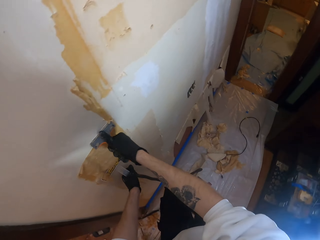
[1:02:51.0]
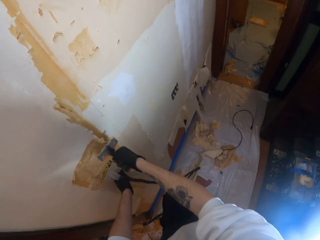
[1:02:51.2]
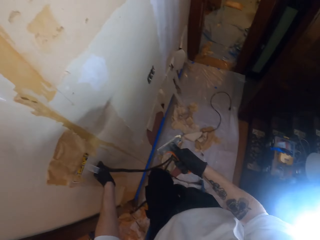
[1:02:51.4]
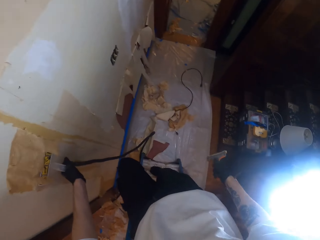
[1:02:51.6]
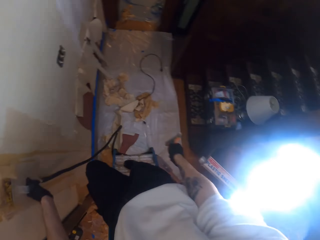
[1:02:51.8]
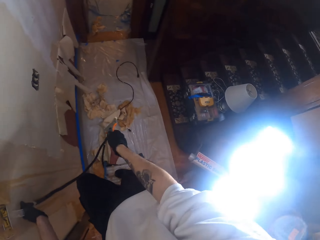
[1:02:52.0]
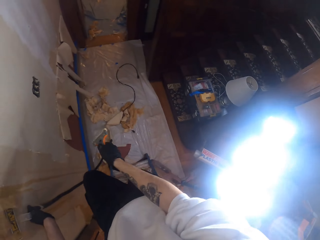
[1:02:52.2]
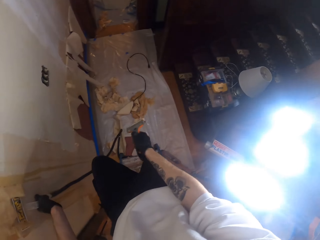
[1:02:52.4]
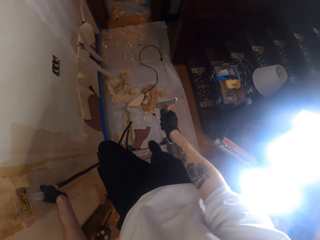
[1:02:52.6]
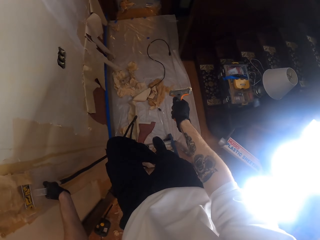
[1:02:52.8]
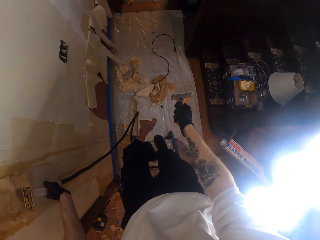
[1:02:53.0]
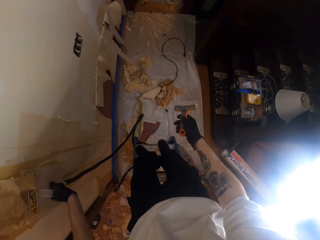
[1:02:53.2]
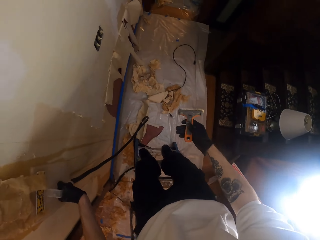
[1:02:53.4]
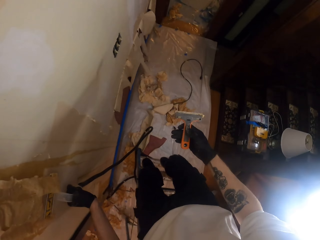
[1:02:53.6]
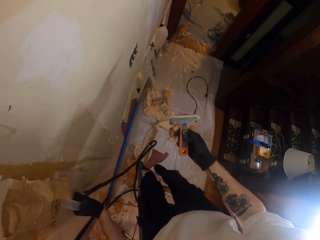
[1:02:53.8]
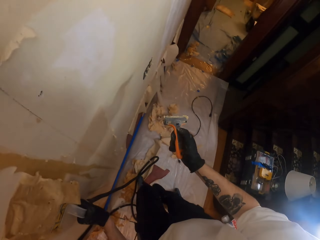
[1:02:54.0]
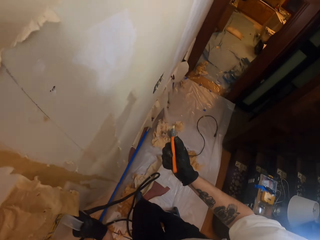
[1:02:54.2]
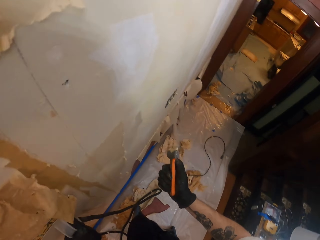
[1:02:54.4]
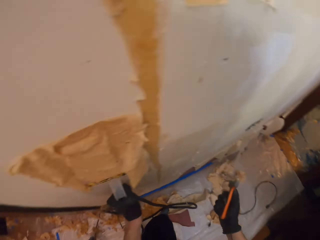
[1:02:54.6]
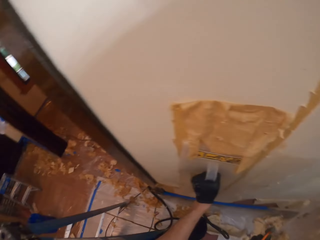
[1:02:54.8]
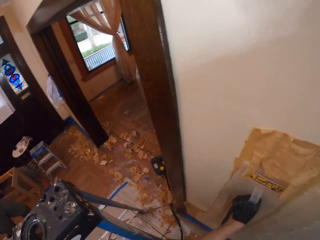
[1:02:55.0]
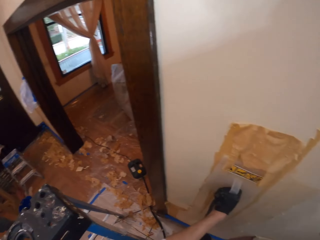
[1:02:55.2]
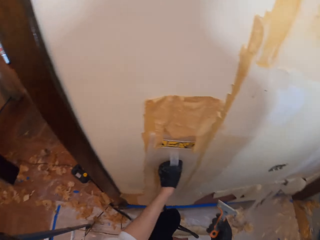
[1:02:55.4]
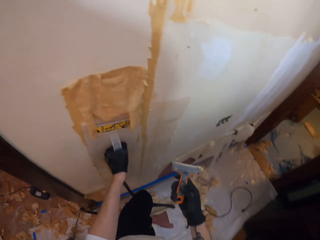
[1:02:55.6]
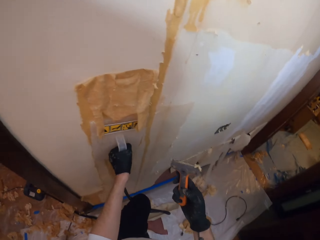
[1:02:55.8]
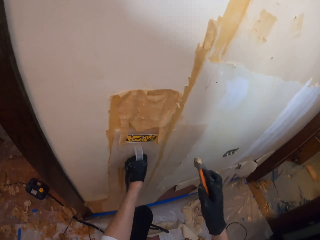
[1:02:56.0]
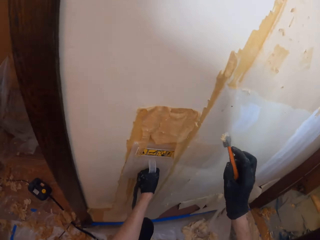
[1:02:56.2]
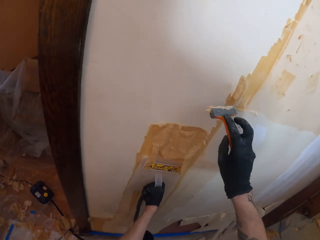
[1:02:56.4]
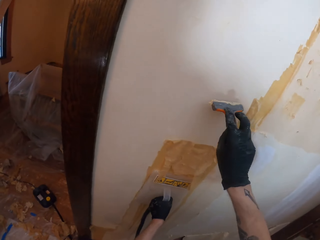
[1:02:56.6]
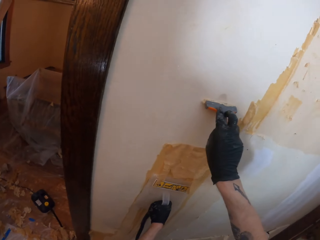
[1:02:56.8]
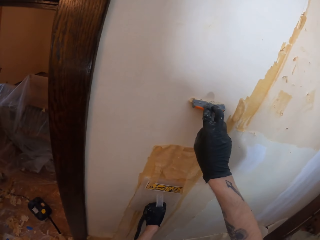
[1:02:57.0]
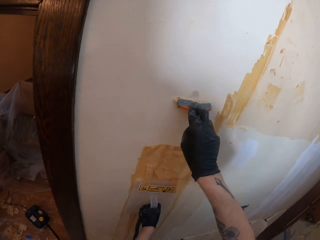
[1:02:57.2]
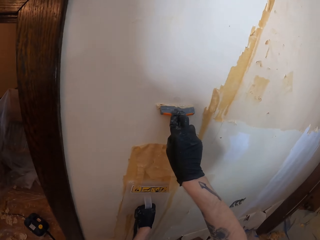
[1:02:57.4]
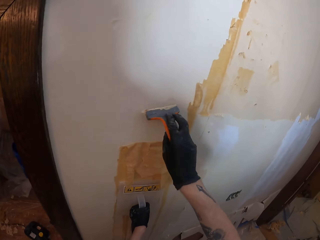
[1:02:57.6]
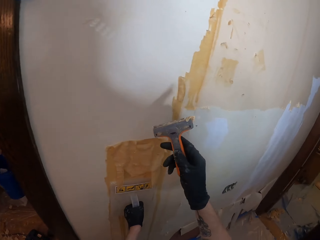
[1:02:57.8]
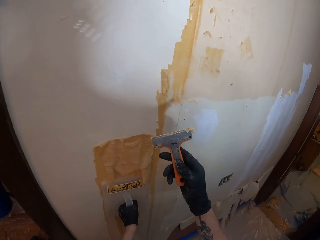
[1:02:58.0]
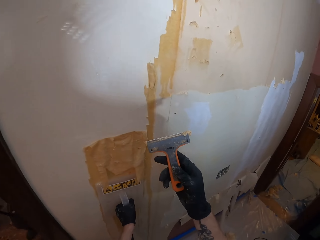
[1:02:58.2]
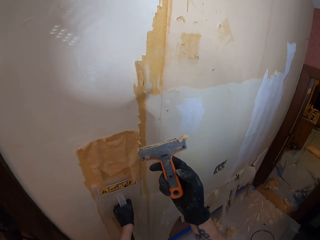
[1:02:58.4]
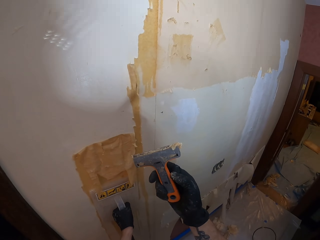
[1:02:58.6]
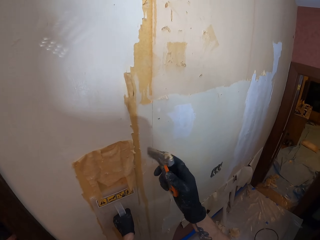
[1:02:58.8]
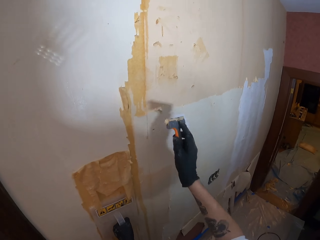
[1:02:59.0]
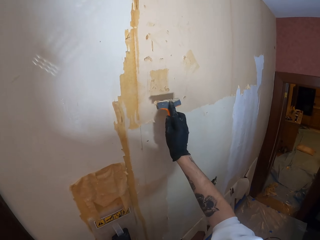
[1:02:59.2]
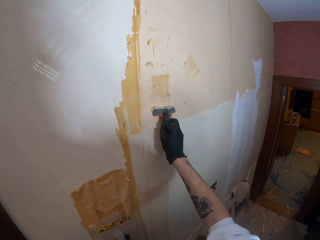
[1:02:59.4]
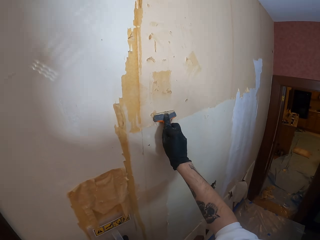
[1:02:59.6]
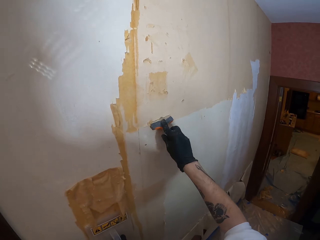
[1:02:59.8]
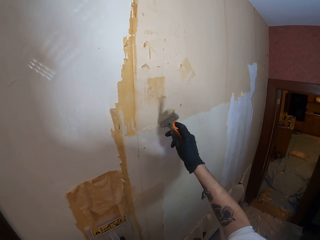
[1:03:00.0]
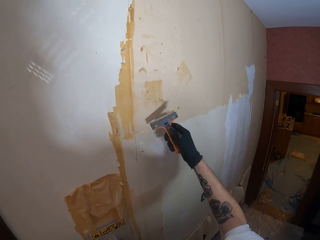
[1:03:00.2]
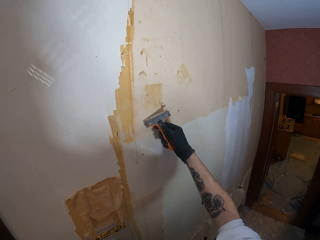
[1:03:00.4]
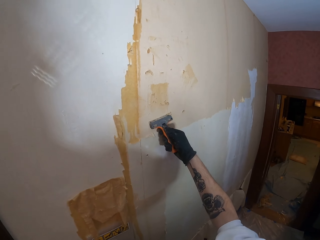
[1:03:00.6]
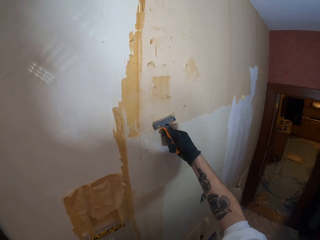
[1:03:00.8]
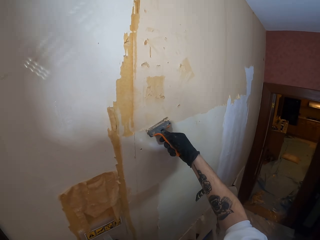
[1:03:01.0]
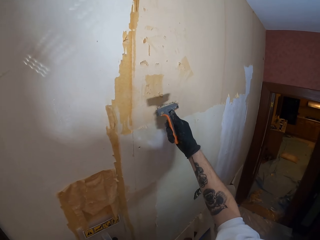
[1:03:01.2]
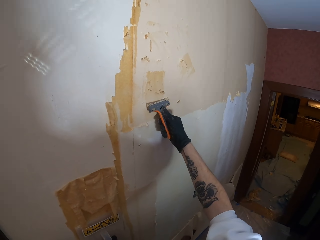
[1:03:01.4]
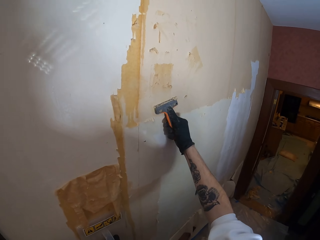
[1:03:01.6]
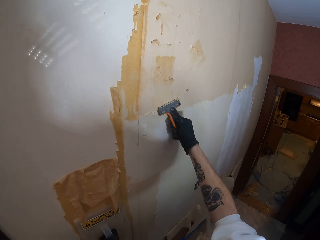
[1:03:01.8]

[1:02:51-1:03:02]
The camera wearer steps down from a ladder. He looks around a room. He peels off the top coat of the wall using a paint scraper. He looks at the paint scraper. He adjusts a chisel on his hand. He wipes the paint scraper on the wall.

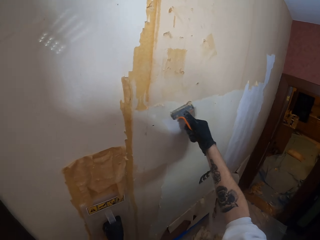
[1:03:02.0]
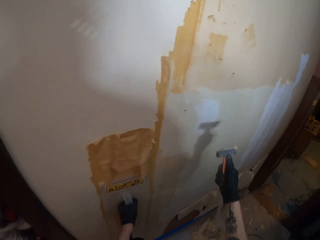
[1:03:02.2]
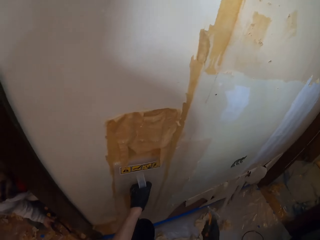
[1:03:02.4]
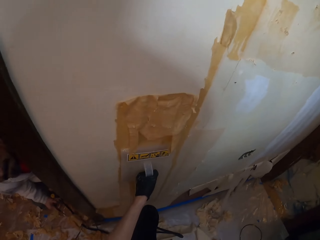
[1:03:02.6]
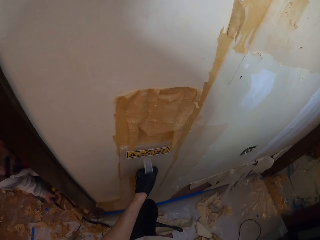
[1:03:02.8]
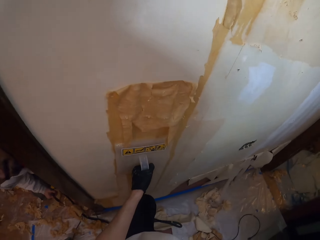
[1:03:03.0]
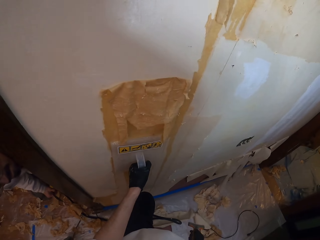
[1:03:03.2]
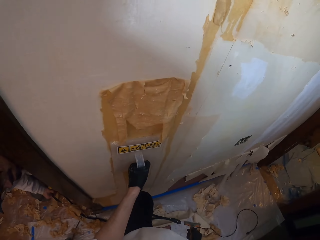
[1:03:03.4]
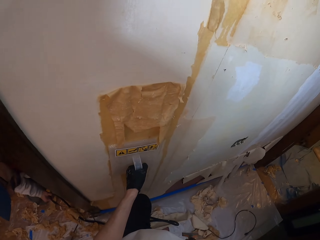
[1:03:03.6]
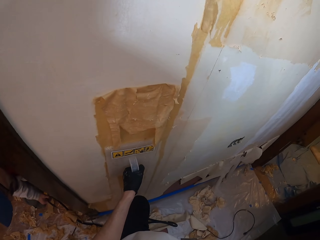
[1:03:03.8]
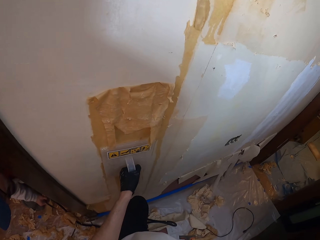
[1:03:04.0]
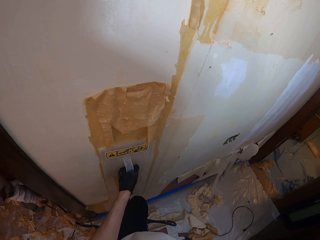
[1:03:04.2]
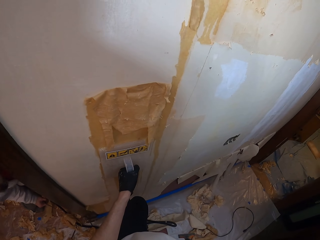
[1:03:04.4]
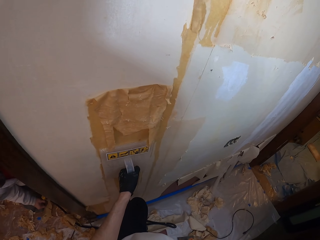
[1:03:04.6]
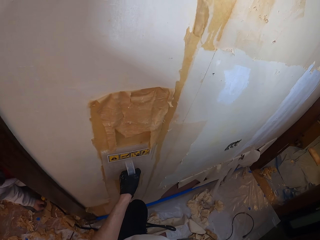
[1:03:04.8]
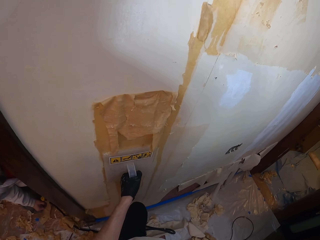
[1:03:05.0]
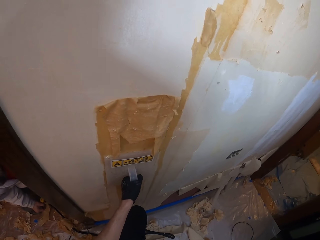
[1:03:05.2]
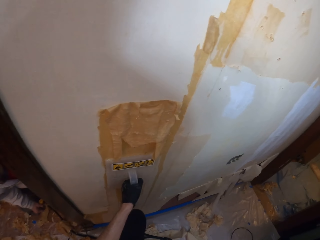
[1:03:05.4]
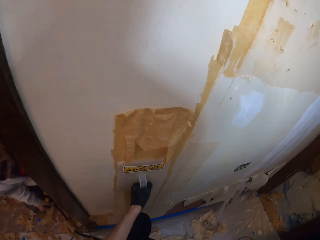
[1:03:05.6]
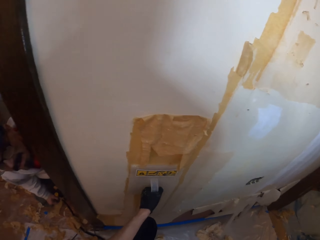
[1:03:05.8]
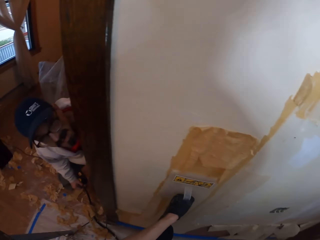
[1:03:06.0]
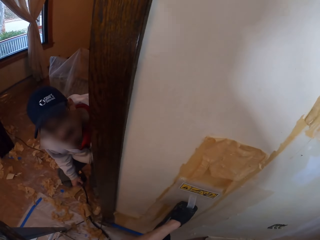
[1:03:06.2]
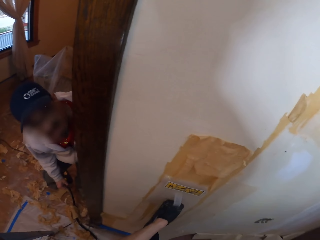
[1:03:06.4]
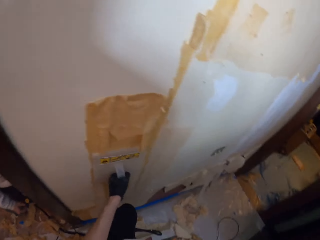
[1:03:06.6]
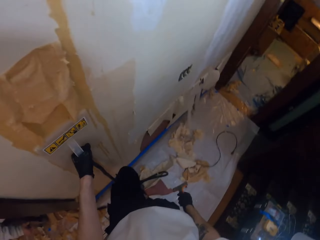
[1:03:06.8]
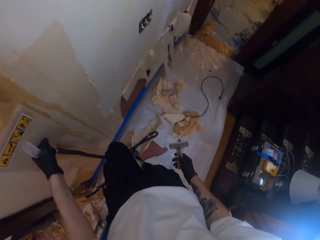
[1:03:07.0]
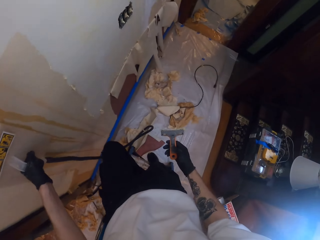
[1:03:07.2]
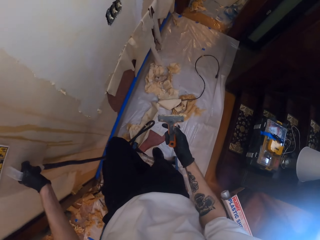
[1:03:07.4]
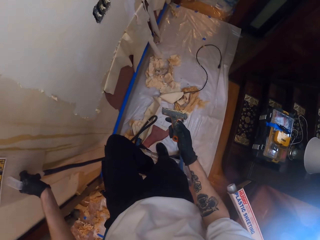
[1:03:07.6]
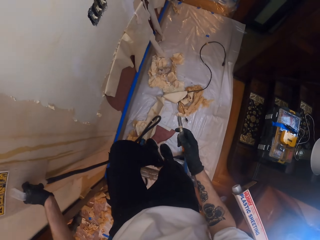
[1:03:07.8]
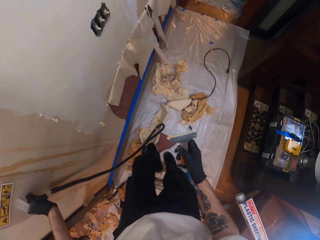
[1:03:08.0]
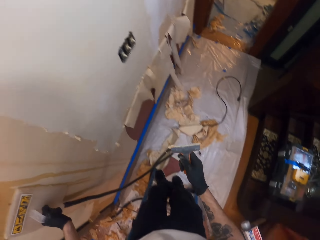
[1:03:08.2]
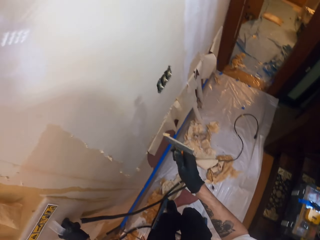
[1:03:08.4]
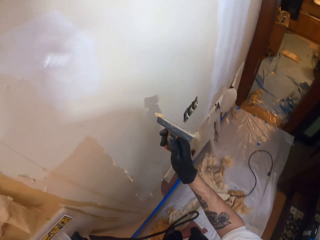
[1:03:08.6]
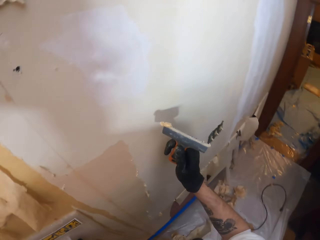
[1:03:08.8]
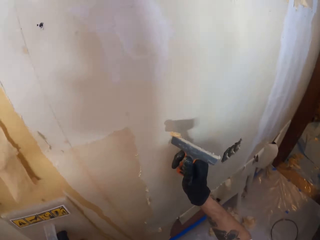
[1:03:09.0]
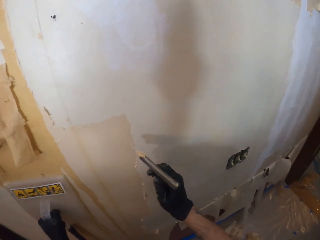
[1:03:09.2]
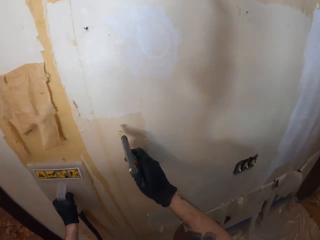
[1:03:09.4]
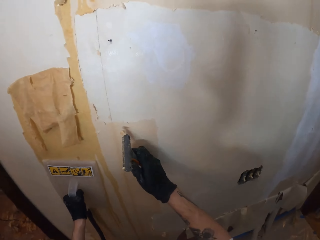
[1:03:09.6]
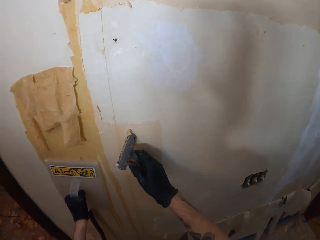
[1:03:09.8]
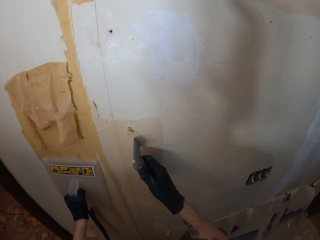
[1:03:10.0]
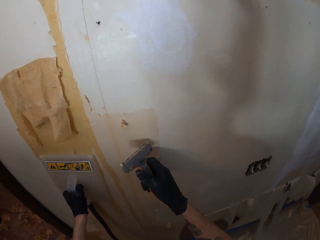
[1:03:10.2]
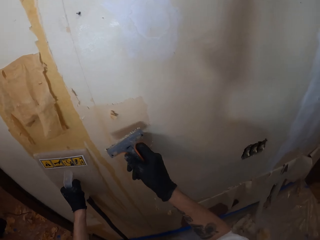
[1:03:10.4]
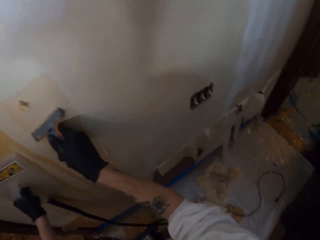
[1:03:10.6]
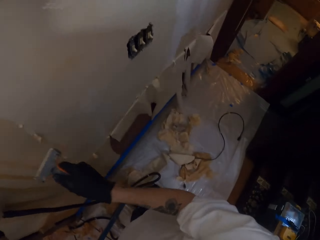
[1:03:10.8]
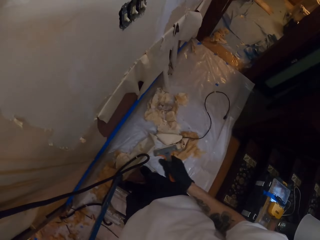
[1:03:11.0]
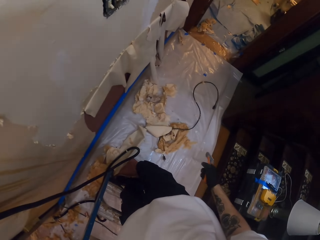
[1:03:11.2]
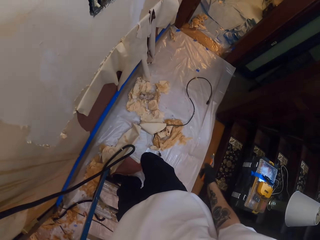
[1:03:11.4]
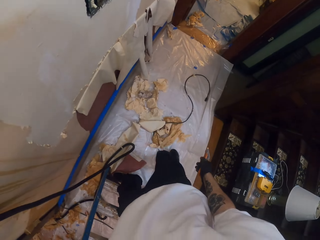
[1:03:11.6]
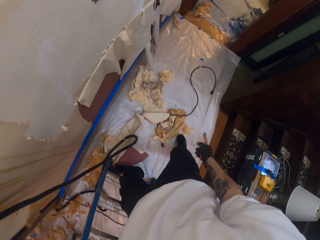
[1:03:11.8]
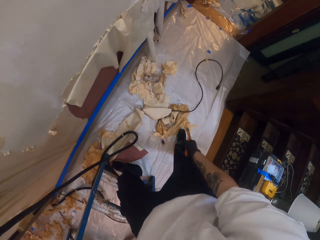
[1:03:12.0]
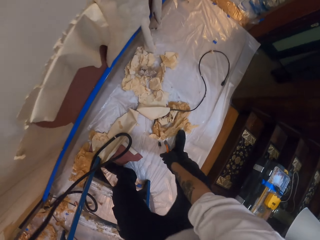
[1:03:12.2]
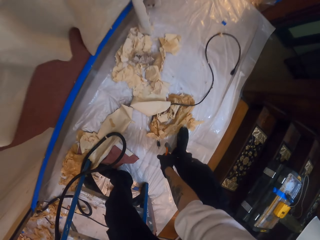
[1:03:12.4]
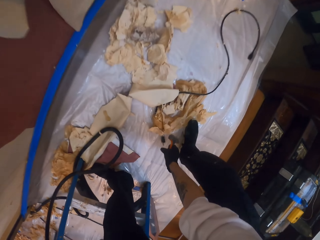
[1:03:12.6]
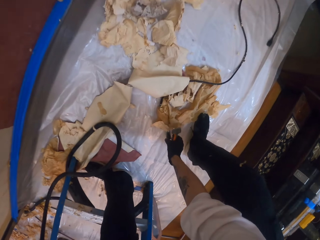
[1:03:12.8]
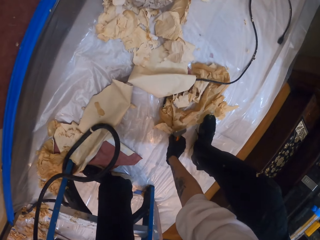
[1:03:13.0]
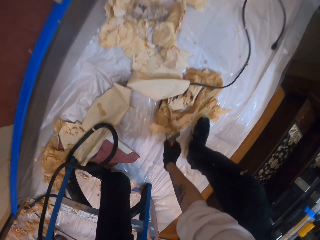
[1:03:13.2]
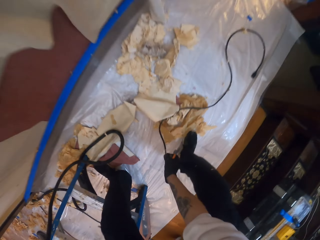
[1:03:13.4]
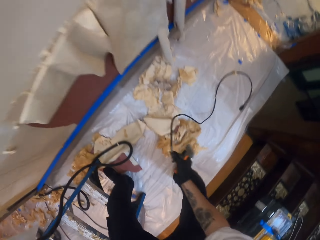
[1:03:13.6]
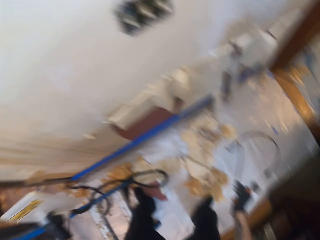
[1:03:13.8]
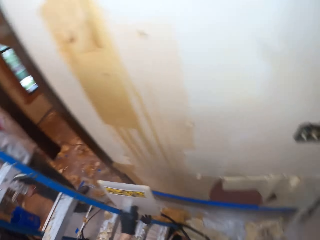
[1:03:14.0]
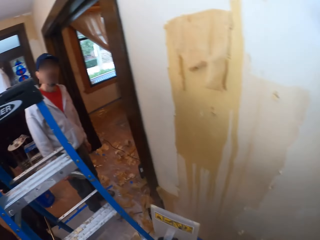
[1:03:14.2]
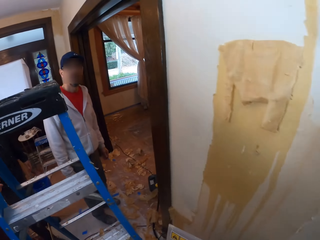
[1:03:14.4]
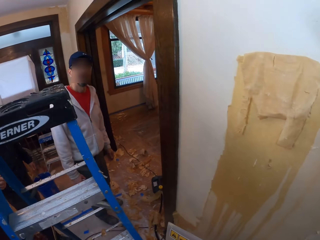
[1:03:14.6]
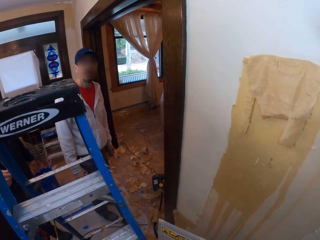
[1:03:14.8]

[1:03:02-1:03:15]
The camera wearer looks at the wall. They look around. A man interacts with the camera wearer. The camera wearer climbs down the ladder. They put paint on the wall with the paint scraper. They wipe a wallpaper on the wall. They climb down the ladder again. They pick up a hose pipe from the floor. They look at the man on the left.
